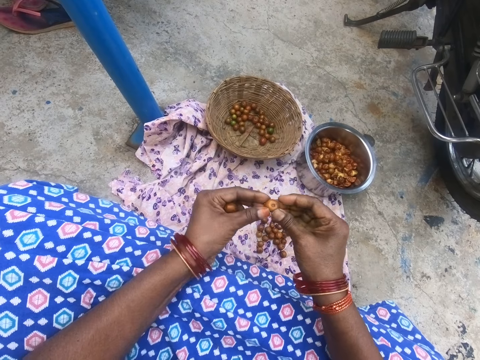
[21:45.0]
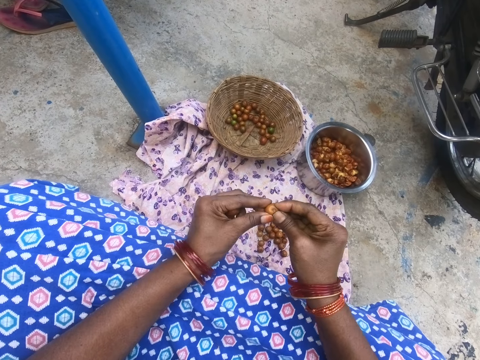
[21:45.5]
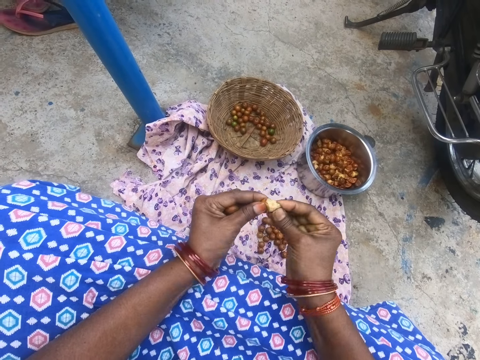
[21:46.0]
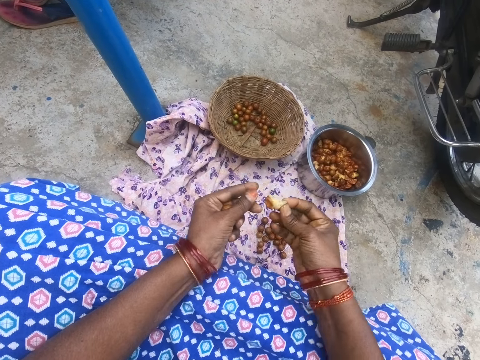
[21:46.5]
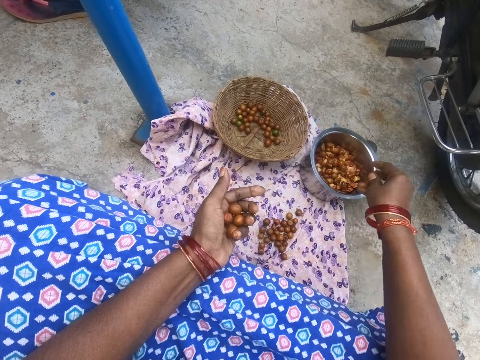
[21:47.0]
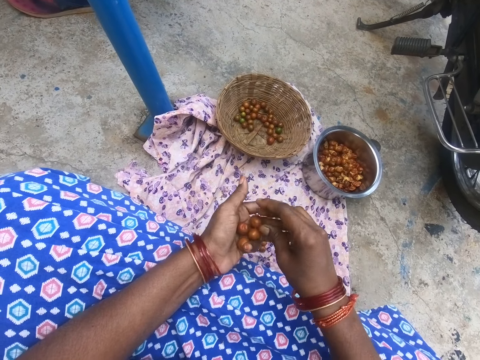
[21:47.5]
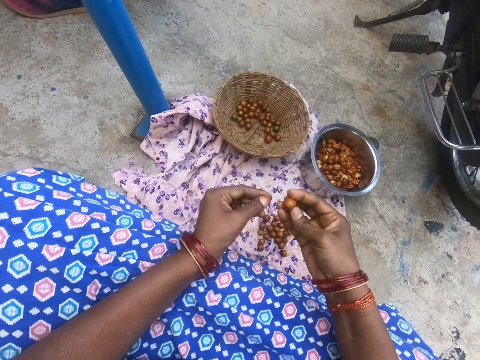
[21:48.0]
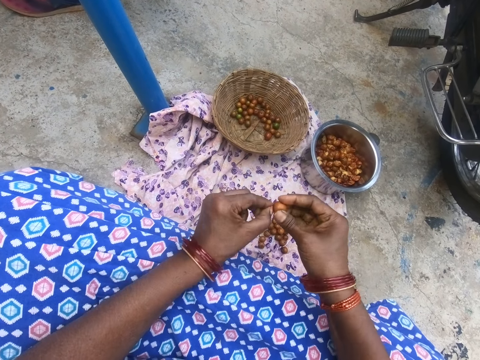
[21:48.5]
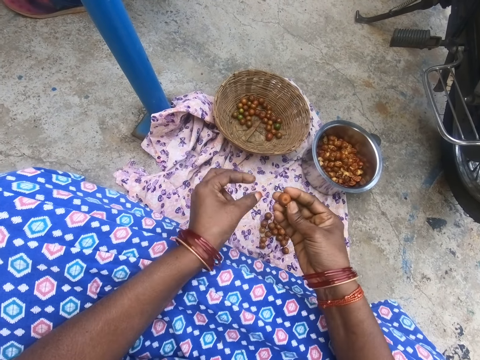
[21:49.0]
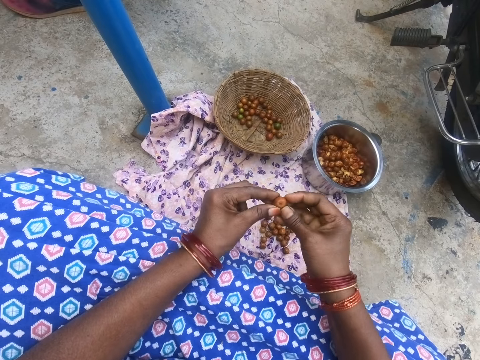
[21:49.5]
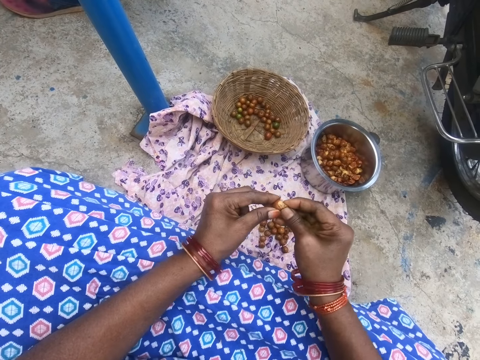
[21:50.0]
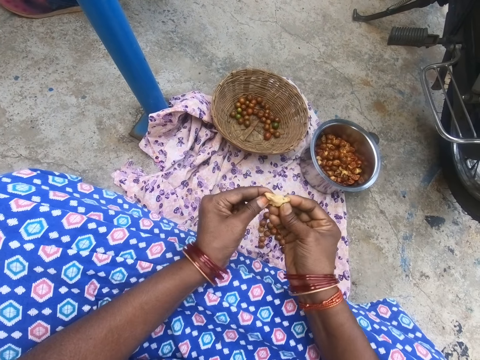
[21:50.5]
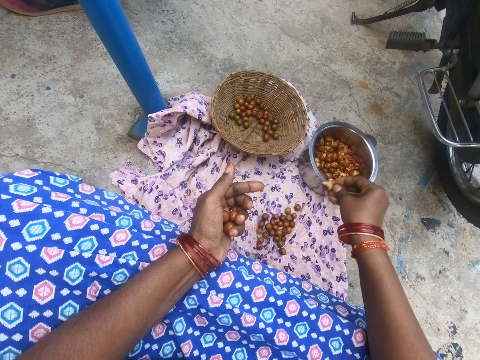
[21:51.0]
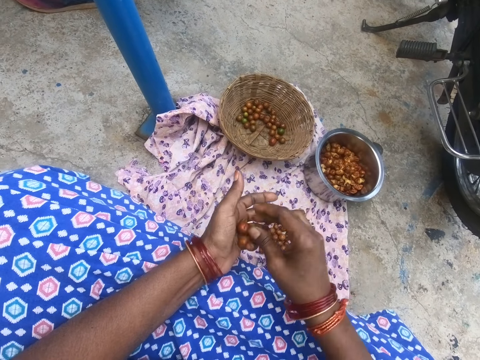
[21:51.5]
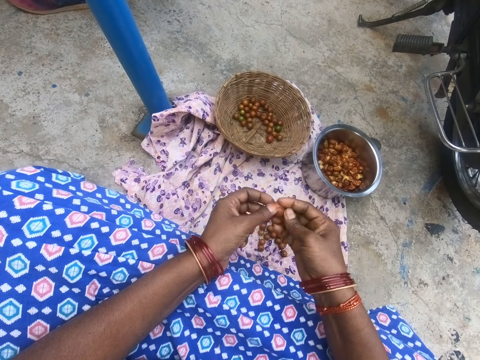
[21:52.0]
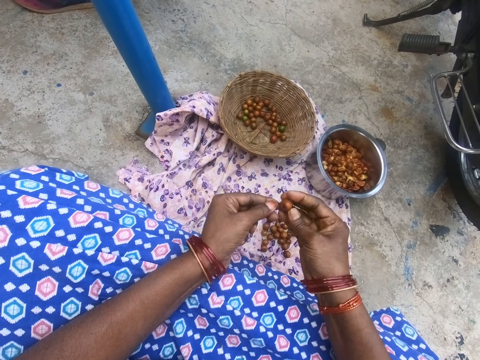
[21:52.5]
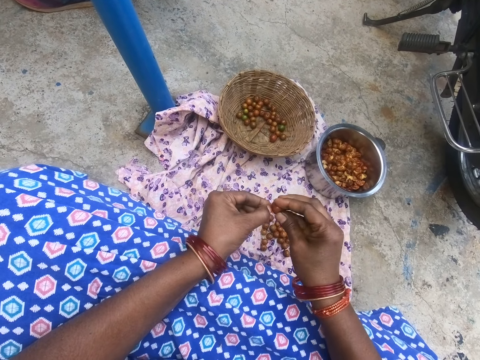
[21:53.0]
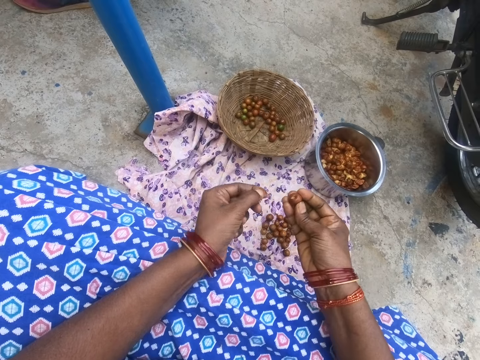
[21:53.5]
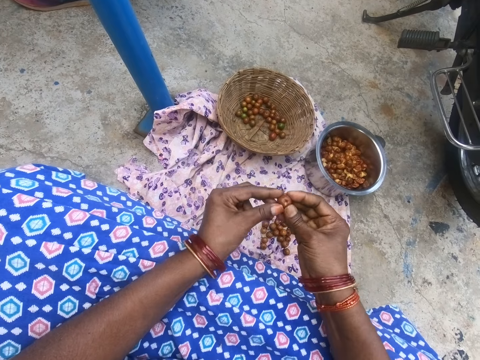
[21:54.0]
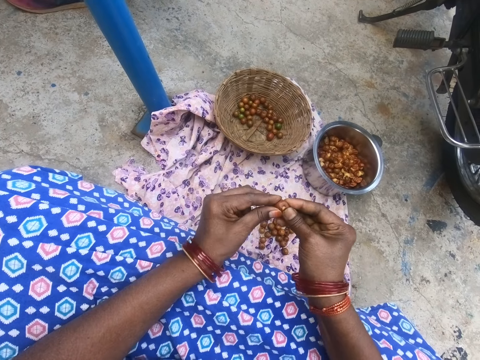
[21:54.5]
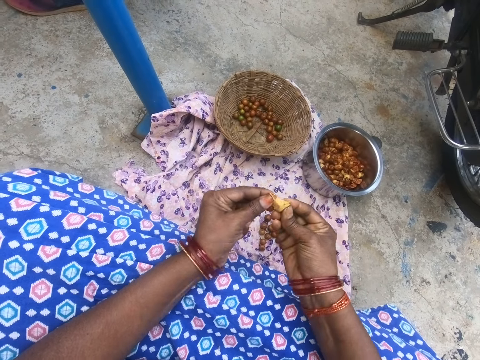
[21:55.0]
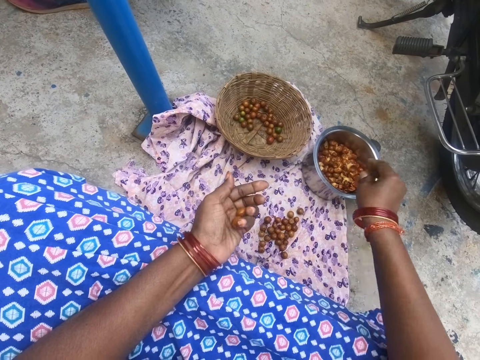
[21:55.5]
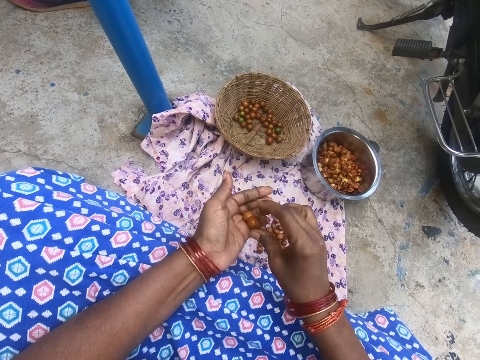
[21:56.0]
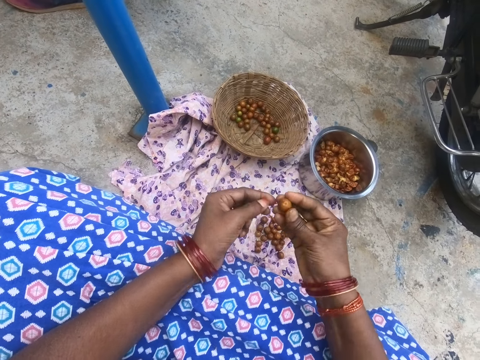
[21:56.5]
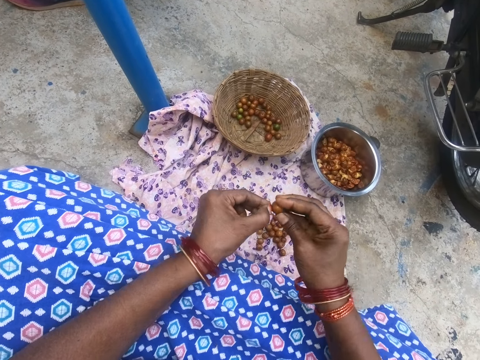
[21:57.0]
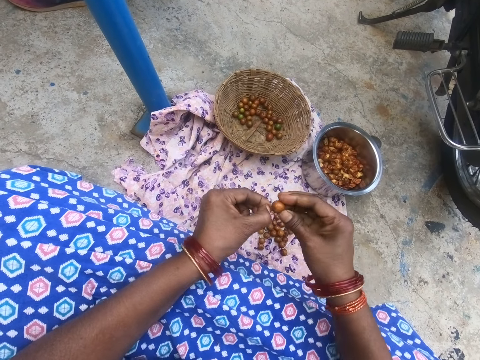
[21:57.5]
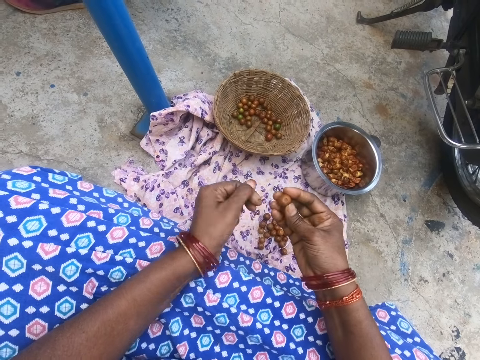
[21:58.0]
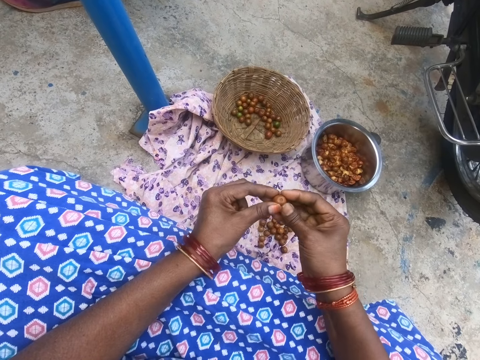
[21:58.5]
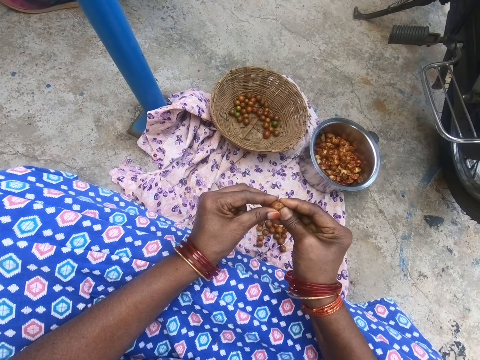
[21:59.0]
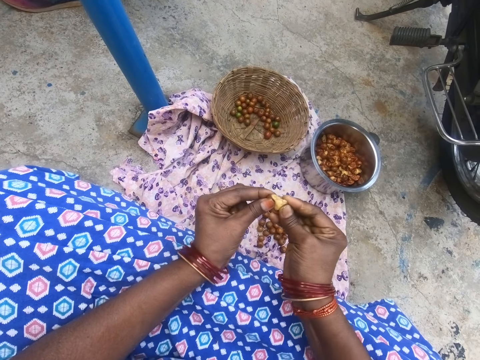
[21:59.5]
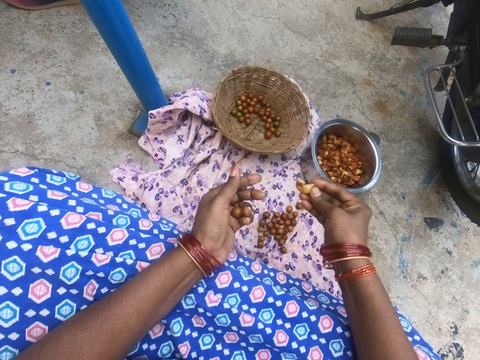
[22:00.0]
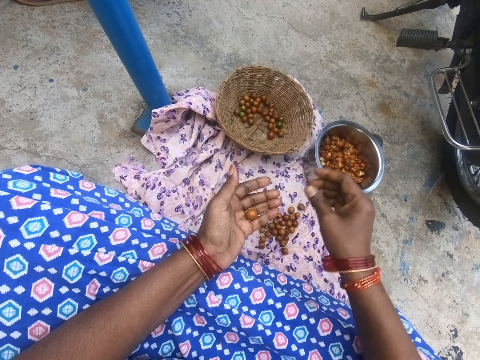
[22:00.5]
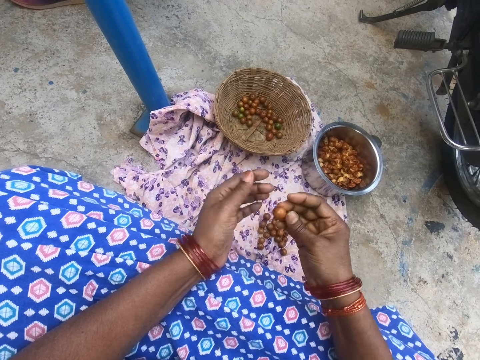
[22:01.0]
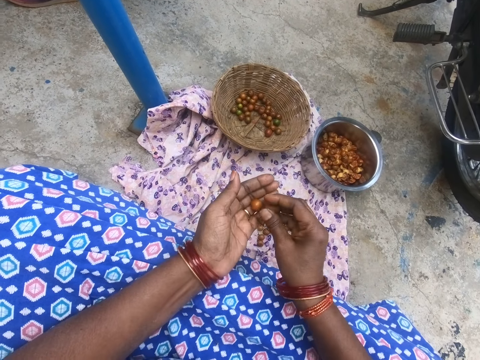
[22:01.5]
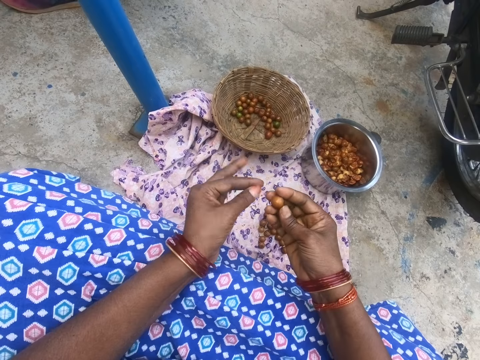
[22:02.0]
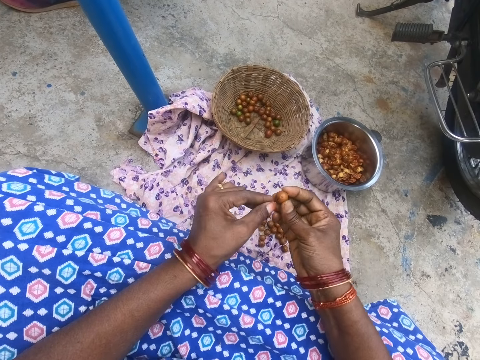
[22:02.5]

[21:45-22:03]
The camera wearer breaks the longan fruit. They throw the longan in the kitchen pot. They peel something. They remove a stalk from a longan fruit. They break the longan fruit. They throw the longan in the kitchen pot. They peel something. They remove a stalk from a longan fruit. They break the longan fruit. They throw the longan in the kitchen pot. They peel something. They remove a stalk from a longan fruit. They break the longan fruit. They throw the longan in the kitchen pot. They peel something.

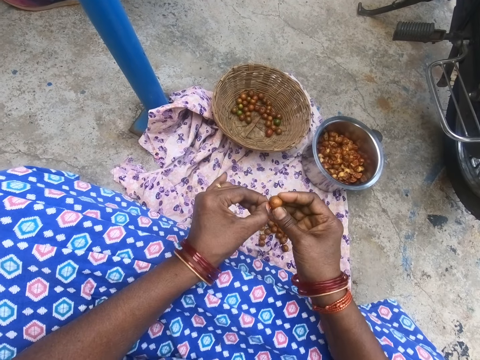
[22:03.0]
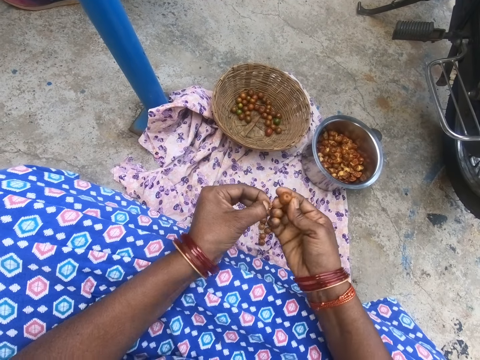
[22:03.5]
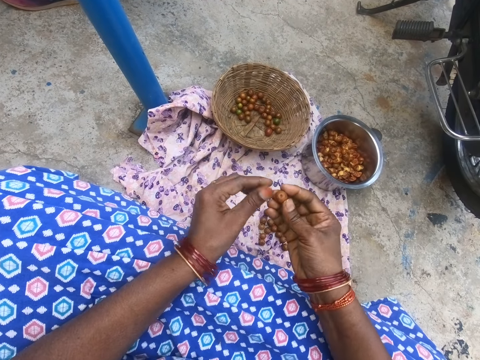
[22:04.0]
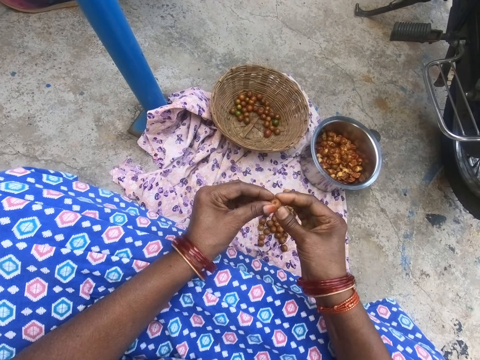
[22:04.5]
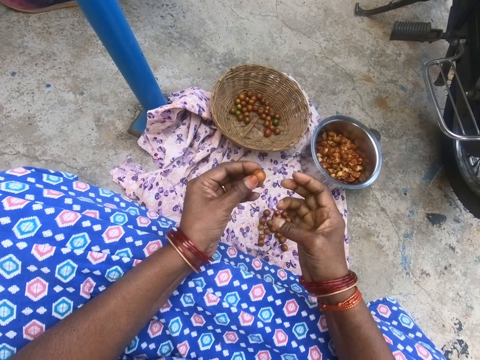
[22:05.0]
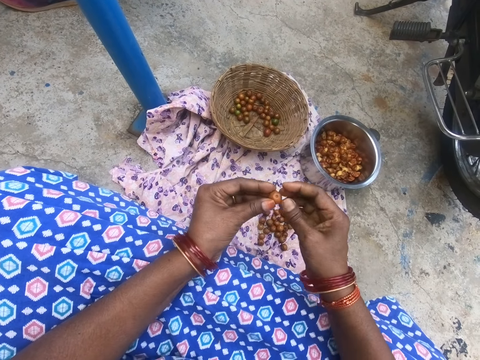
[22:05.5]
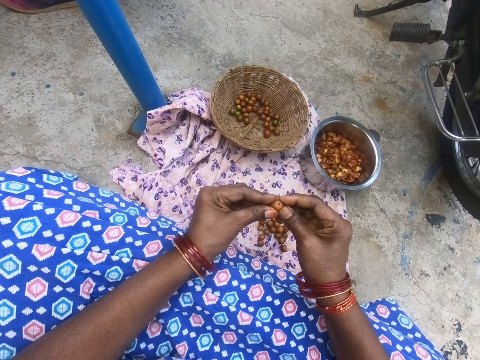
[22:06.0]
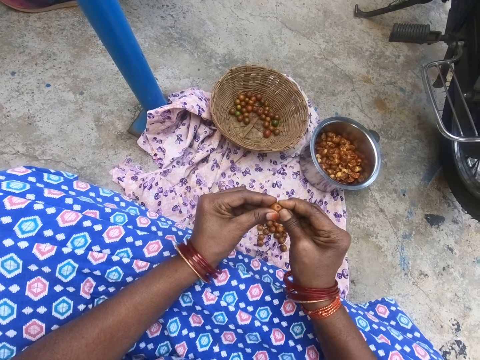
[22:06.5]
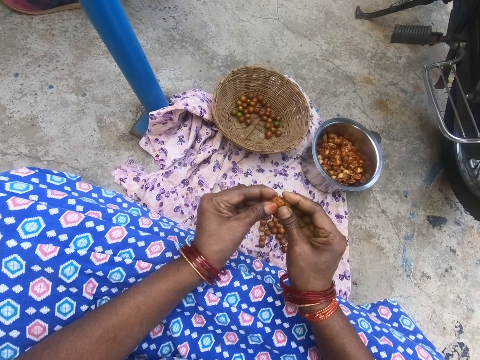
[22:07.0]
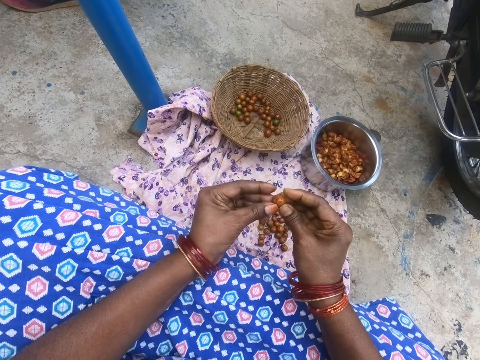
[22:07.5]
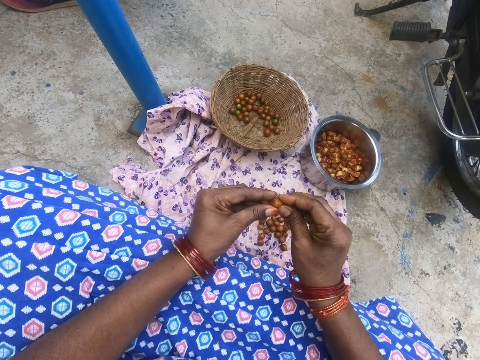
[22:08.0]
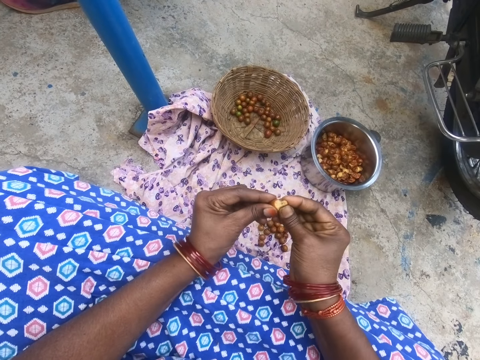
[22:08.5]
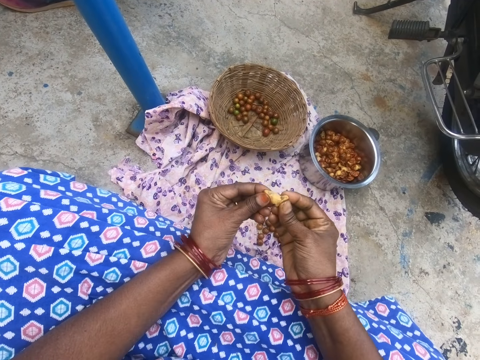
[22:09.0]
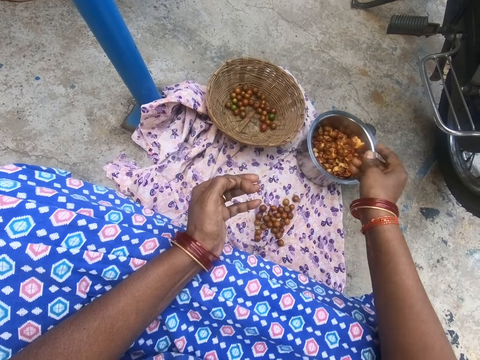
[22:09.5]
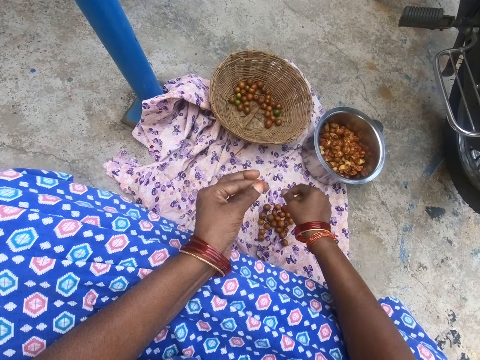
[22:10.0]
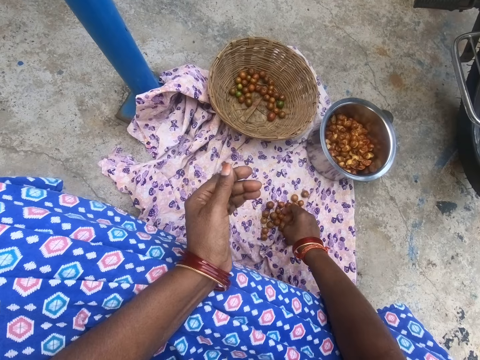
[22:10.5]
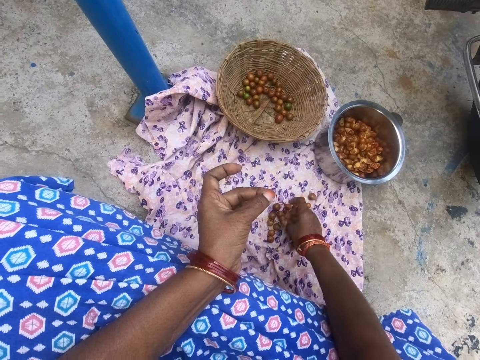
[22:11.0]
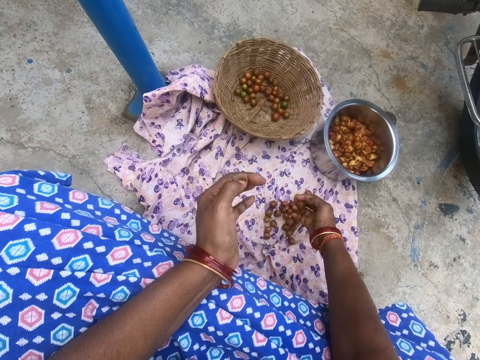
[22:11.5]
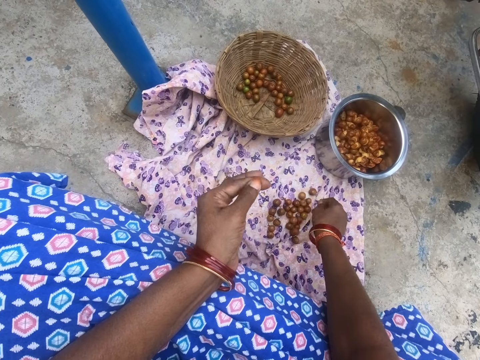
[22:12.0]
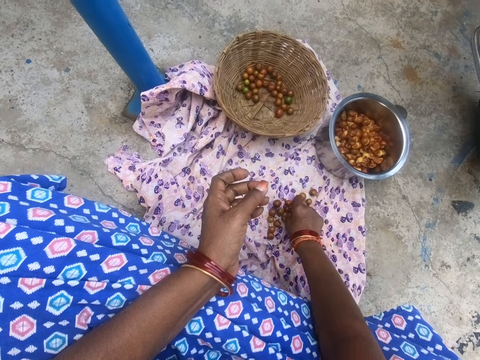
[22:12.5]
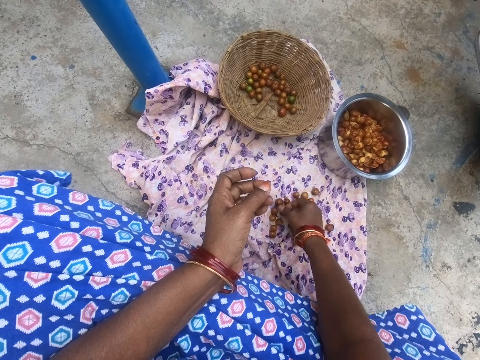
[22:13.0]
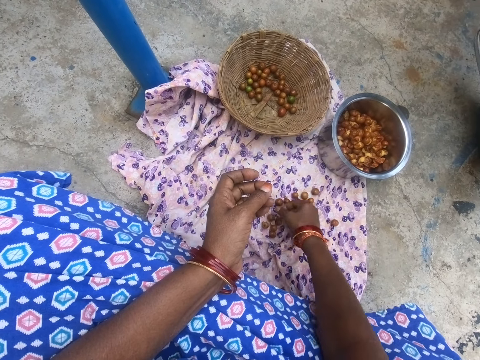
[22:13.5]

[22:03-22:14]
The camera wearer removes a stalk from a longan fruit. They move fingers. They break the longan fruit. They throw the longan in the kitchen pot. They take a longan on the fabric from the ground.
